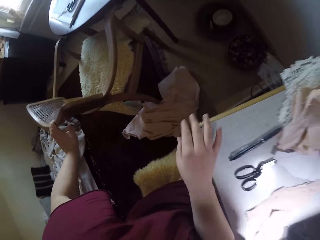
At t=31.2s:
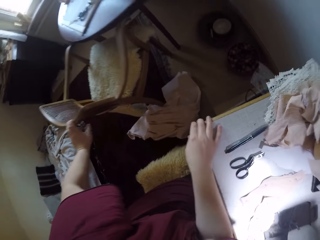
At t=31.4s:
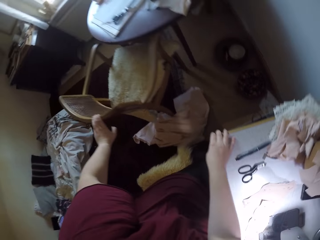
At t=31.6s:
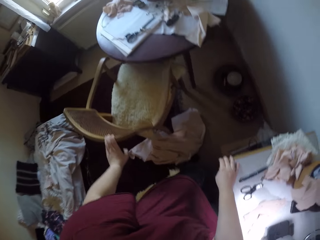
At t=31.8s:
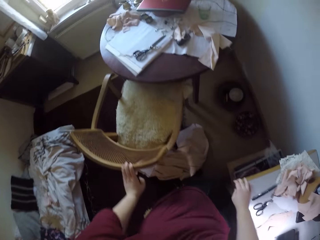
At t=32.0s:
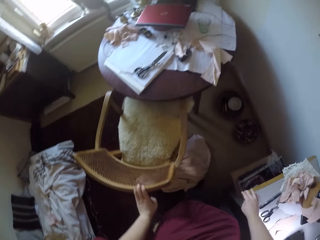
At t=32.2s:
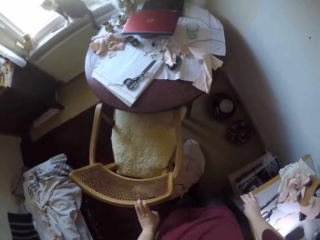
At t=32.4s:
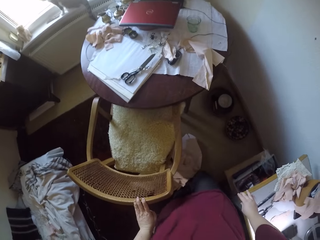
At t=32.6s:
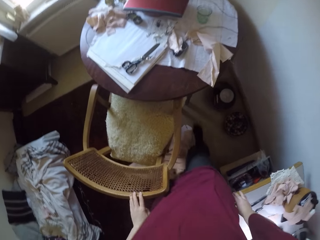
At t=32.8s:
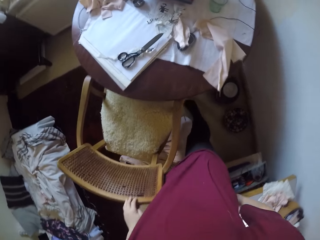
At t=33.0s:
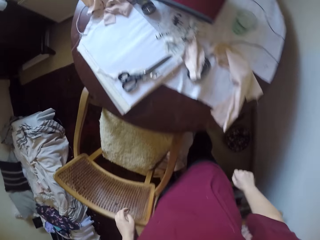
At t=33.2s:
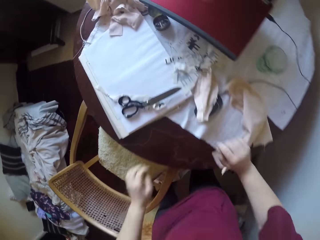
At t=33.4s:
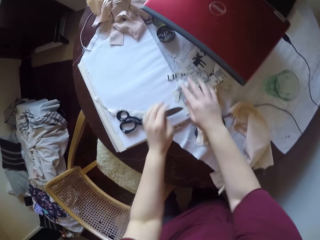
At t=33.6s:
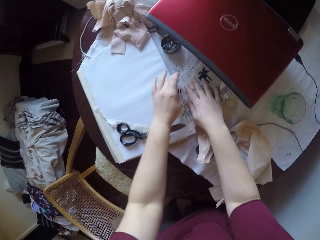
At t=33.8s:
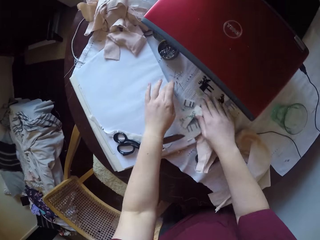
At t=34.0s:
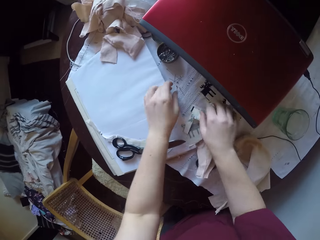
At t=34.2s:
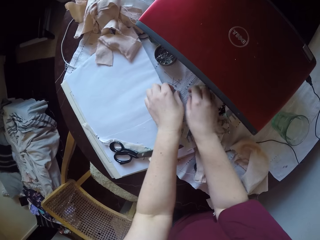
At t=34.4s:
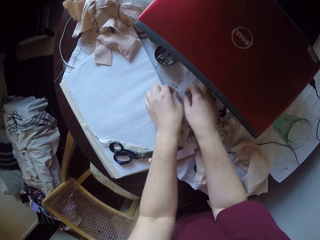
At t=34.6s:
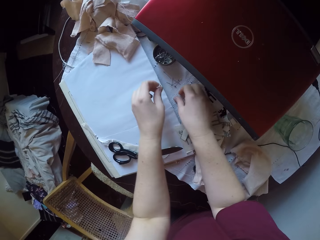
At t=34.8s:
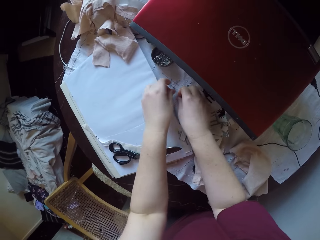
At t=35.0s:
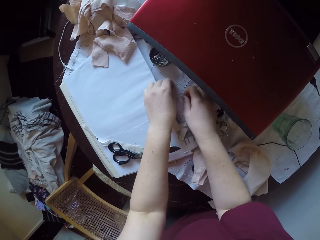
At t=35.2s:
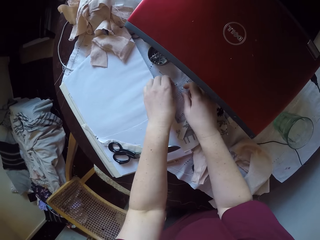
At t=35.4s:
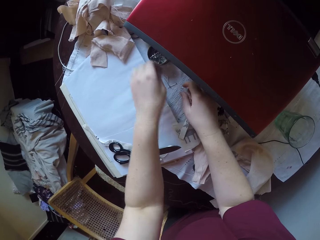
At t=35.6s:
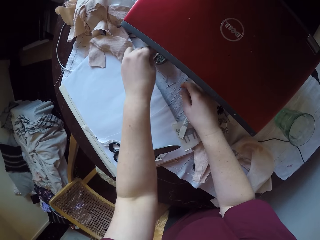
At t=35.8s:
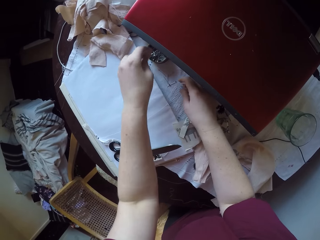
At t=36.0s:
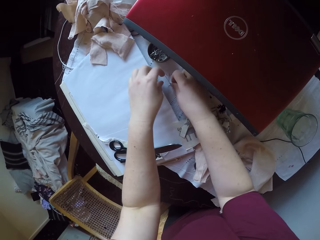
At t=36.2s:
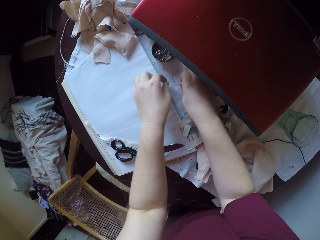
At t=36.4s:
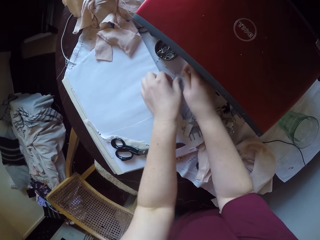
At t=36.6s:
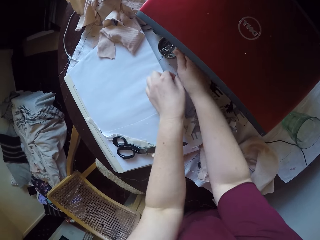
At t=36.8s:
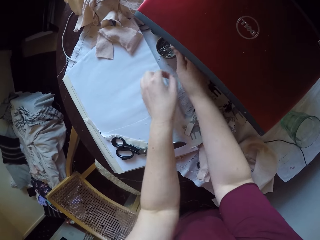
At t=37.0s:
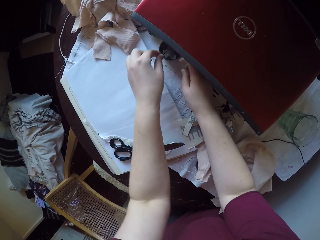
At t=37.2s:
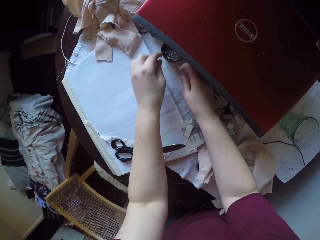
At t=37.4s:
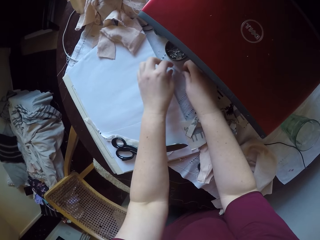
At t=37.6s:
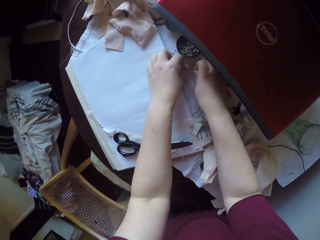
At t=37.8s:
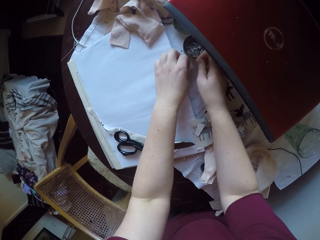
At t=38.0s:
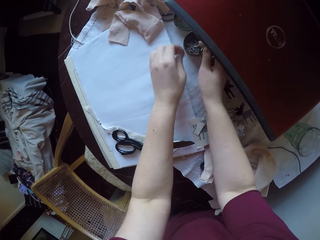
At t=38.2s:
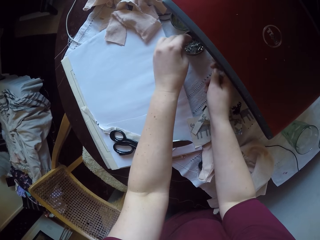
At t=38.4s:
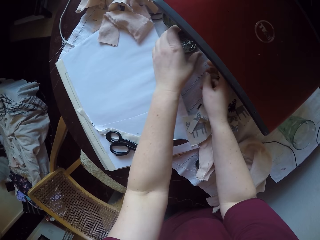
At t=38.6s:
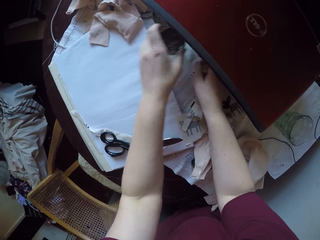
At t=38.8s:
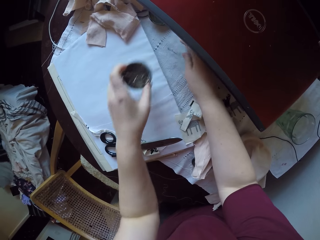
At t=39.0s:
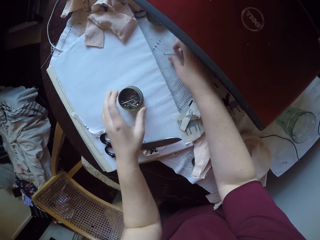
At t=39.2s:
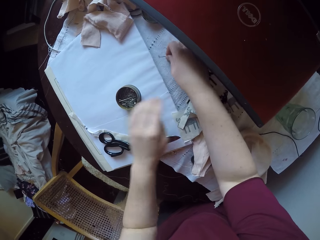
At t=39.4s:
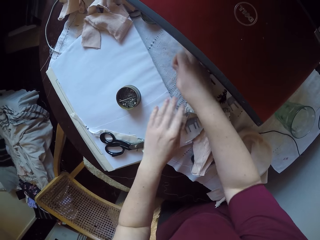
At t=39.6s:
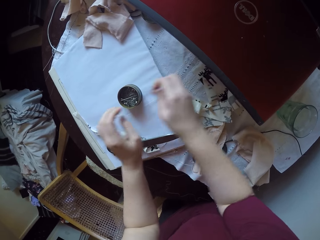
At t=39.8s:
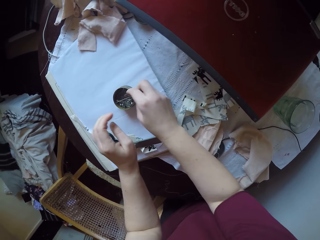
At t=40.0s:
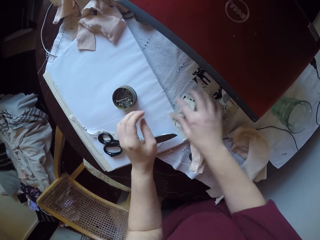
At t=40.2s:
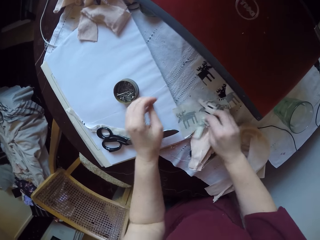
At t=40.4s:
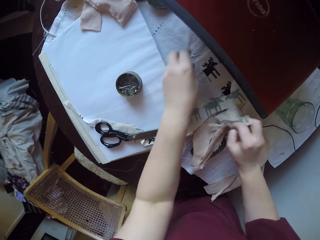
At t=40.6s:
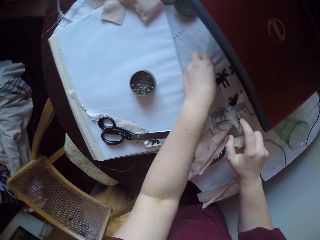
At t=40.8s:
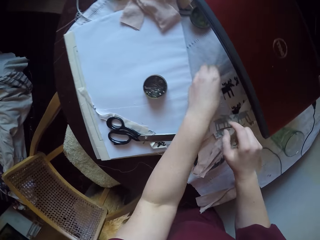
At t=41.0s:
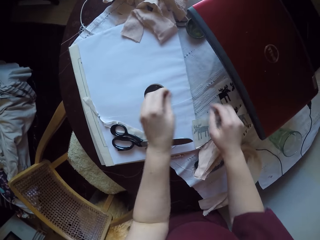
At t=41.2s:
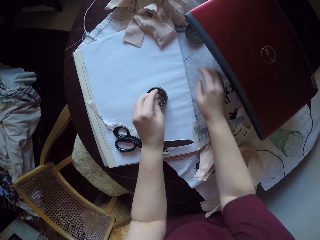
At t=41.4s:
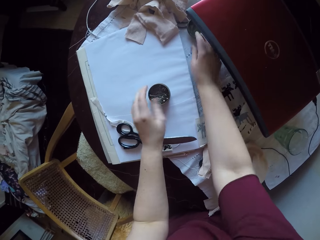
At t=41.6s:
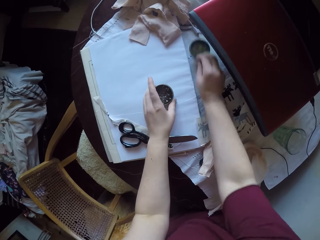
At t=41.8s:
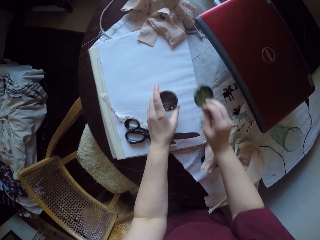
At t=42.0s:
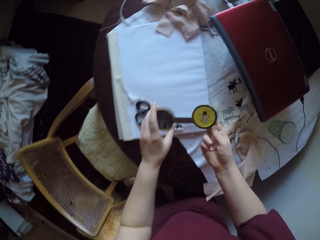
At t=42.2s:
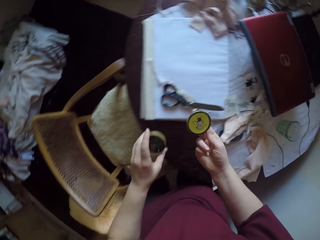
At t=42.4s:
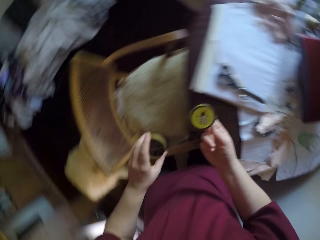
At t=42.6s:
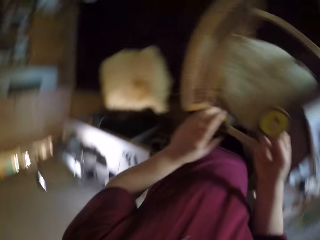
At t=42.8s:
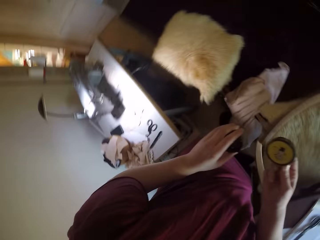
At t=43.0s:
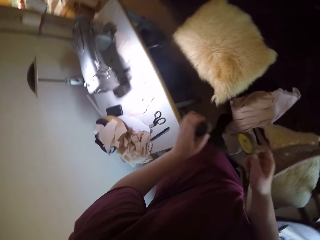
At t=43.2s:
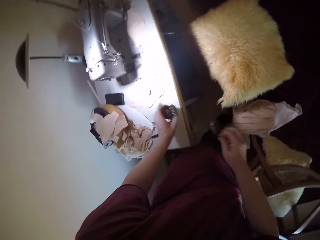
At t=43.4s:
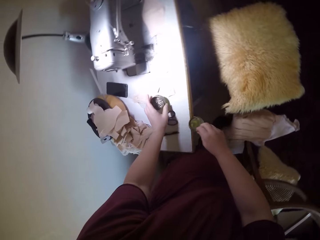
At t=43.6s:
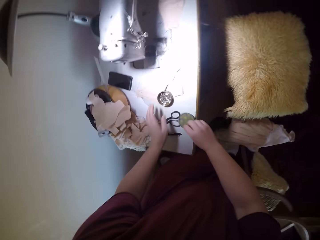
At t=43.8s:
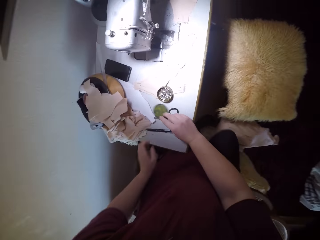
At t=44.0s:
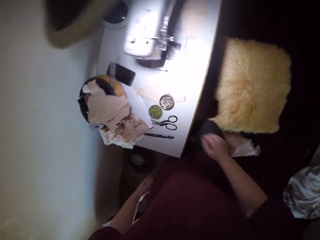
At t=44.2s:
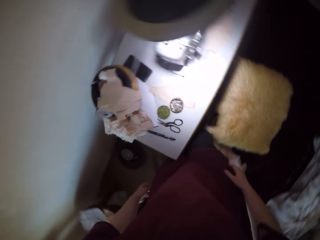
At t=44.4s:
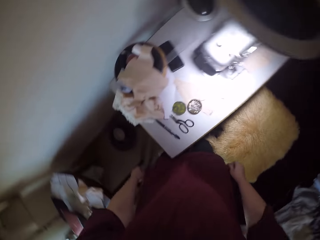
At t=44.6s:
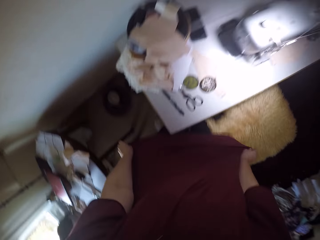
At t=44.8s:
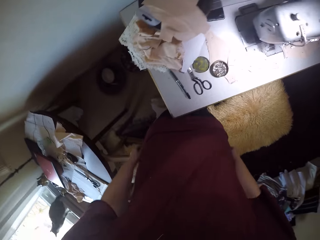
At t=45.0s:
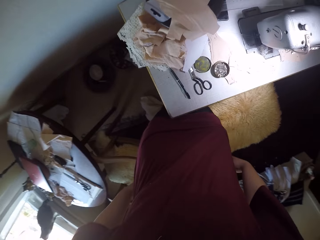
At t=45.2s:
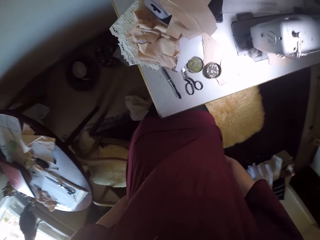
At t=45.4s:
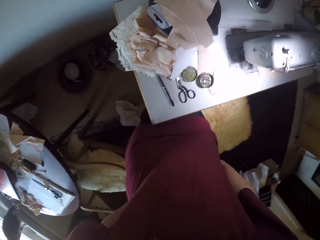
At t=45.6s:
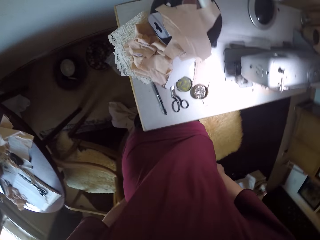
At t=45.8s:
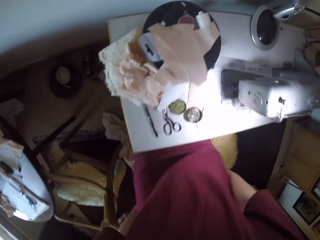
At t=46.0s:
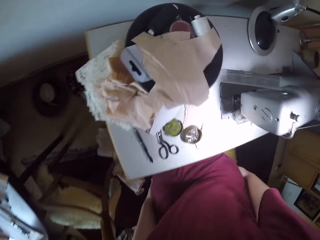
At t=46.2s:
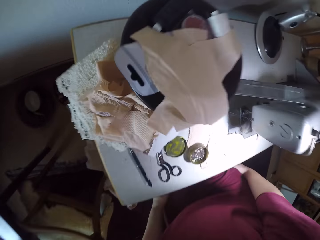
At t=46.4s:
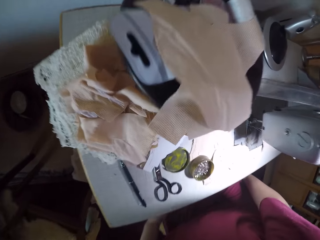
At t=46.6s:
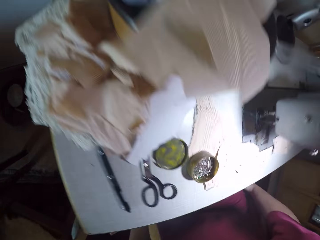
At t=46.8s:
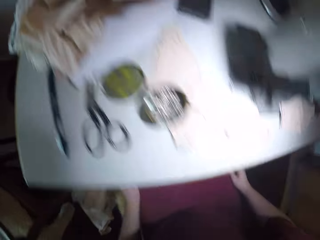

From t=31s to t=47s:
The camera wearer stands up from her chair. She walks around the room. She picks up the pins. She moves pins from a table to a pin container. She picks up the tin and places the tin on the table. She picks up the pins. She picks up the lid. She moves the pin container and its cover to the work table. She picks up the tin, places the tin on the table and places the lid on the table. She sits down on a chair.

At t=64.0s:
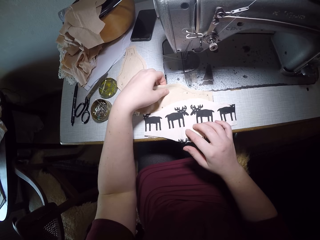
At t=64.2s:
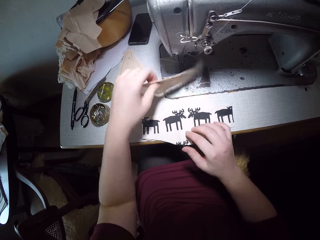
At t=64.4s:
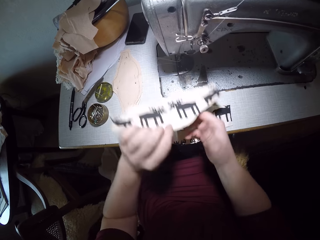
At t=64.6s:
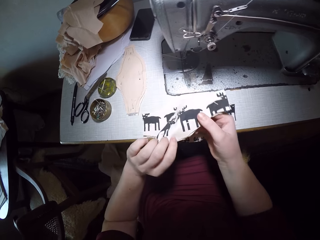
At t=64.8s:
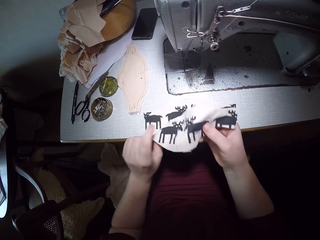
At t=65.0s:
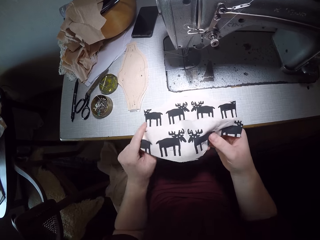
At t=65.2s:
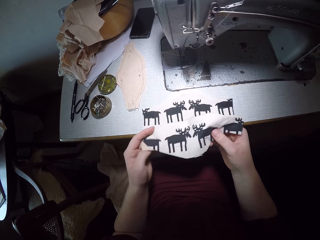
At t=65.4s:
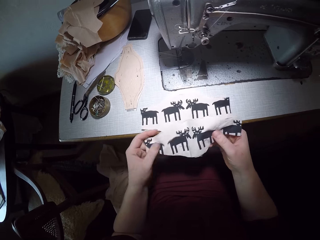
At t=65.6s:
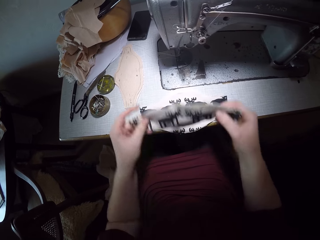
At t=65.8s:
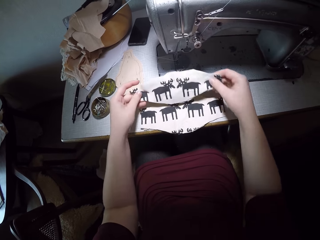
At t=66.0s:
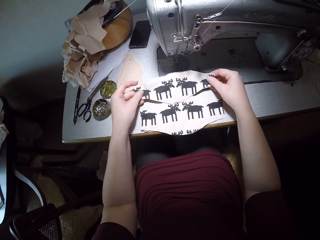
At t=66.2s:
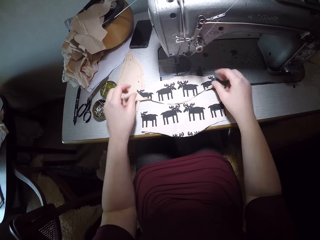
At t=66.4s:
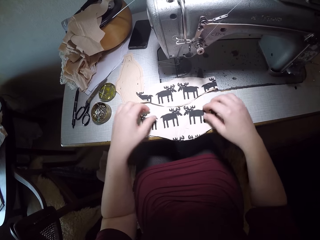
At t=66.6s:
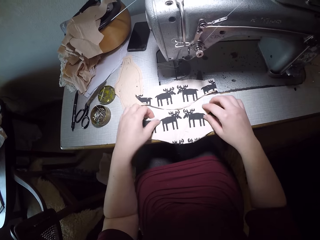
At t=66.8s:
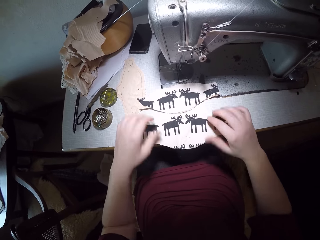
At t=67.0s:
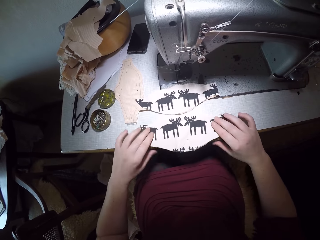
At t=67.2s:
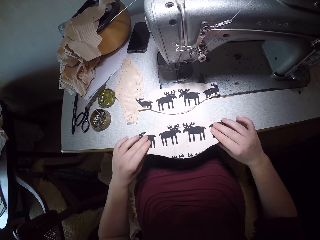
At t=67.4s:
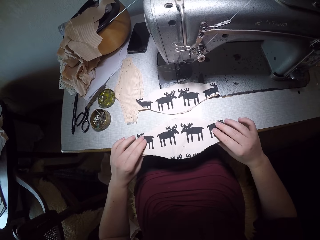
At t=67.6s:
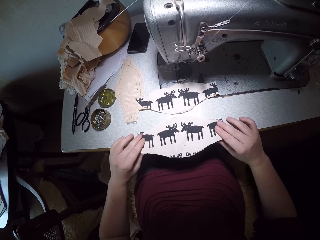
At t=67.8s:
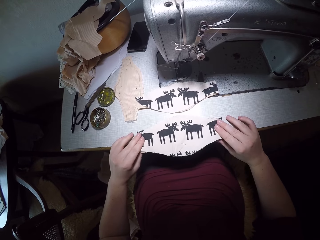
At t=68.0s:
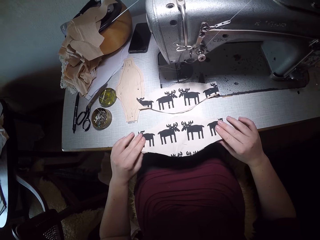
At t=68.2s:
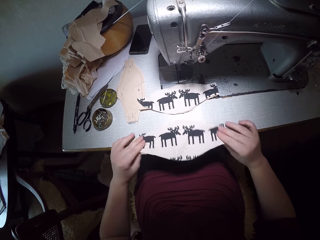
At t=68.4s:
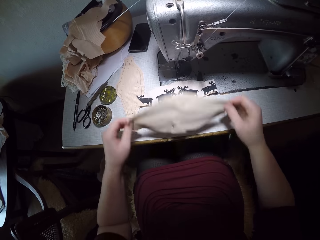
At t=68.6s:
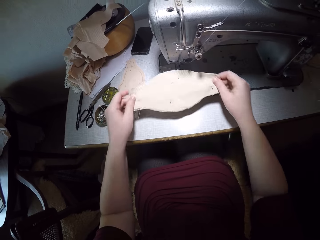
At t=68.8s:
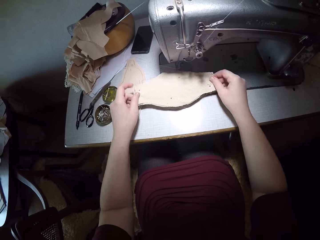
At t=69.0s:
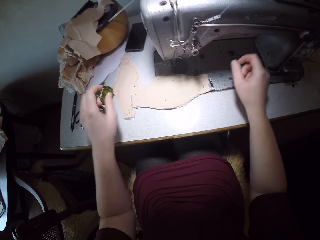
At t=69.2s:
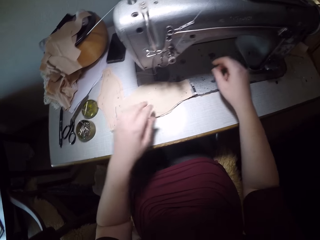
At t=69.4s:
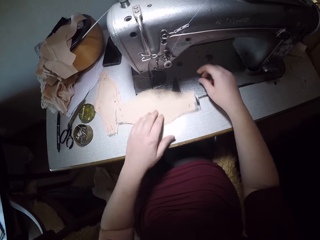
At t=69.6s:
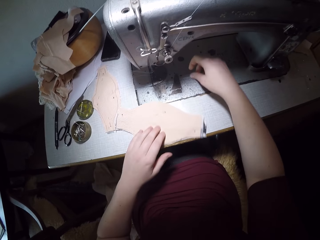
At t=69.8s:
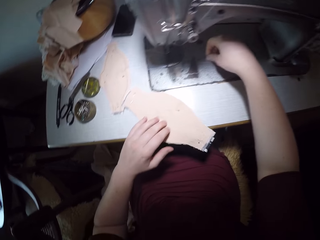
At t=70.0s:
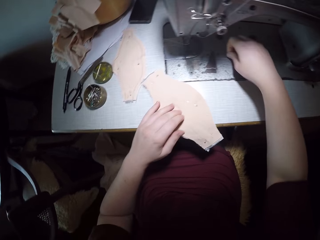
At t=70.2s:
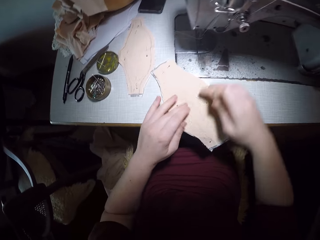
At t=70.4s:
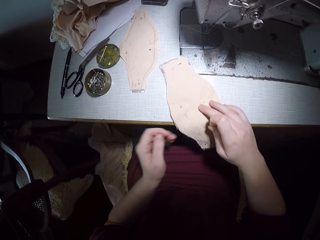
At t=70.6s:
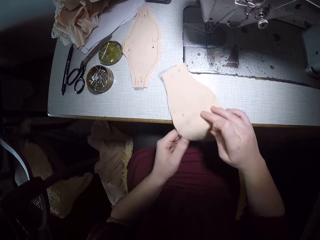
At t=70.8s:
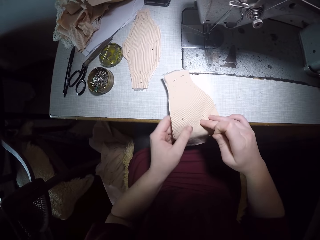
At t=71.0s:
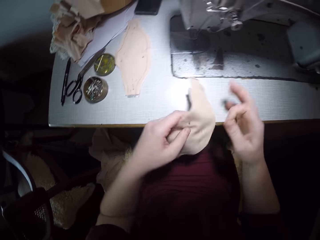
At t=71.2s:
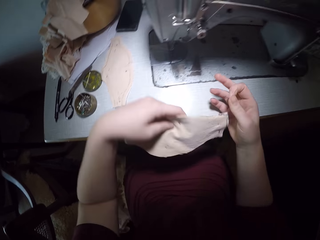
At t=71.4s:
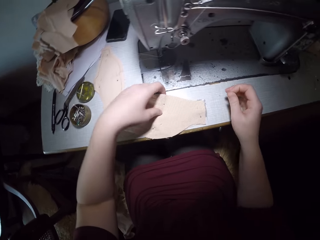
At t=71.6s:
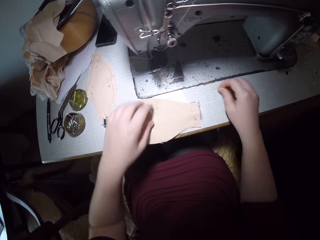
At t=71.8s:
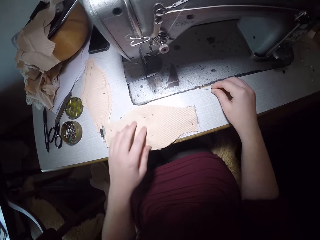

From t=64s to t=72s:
The camera wearer places the cloth on the table. She flips the piece of cloth with her left hand. She picks up the cloth. She drops the piece of cloth on the work table with both hands. She picks up the cloth. She lays two pieces of cloth side by side. She picks up the cloths and picks up the pin.
